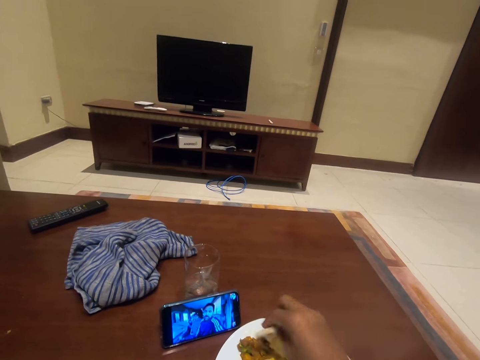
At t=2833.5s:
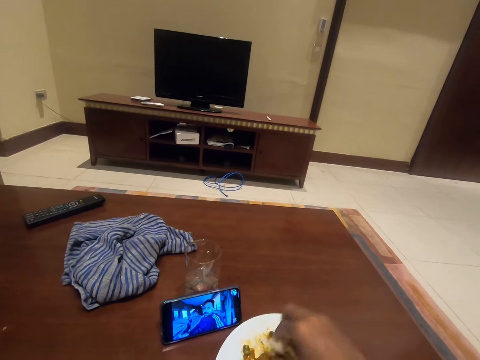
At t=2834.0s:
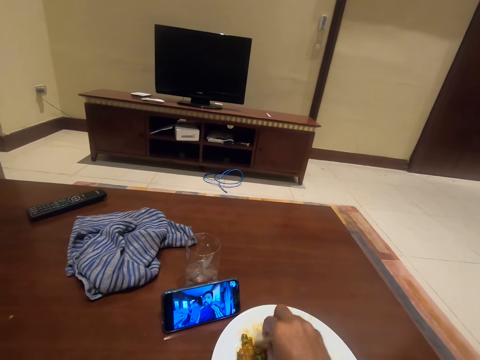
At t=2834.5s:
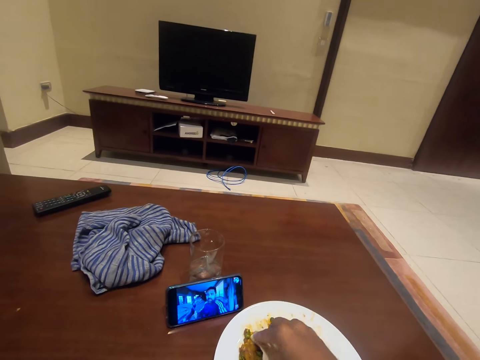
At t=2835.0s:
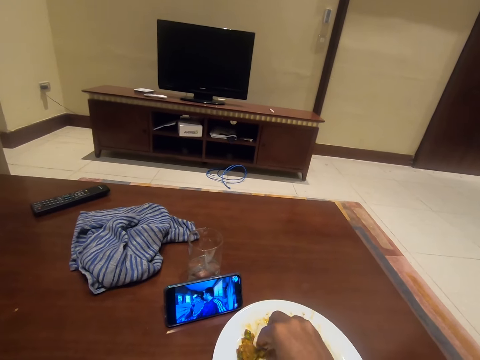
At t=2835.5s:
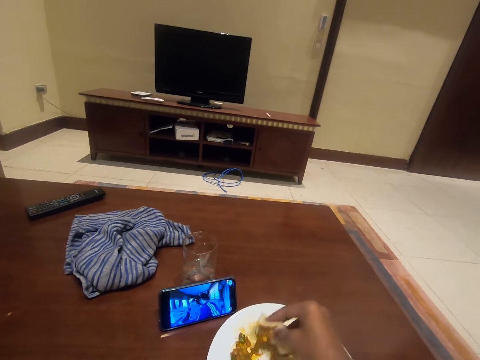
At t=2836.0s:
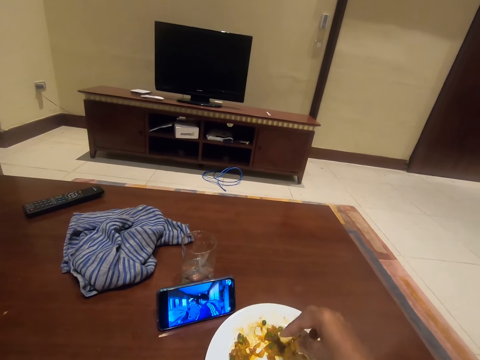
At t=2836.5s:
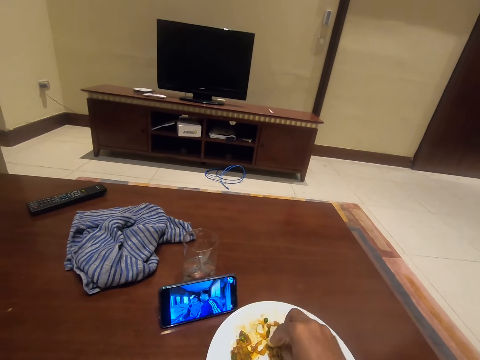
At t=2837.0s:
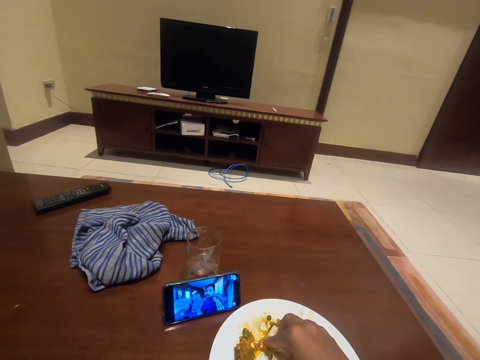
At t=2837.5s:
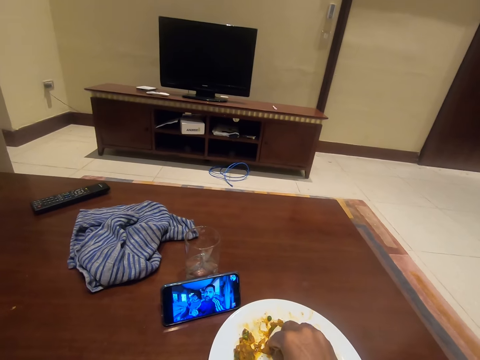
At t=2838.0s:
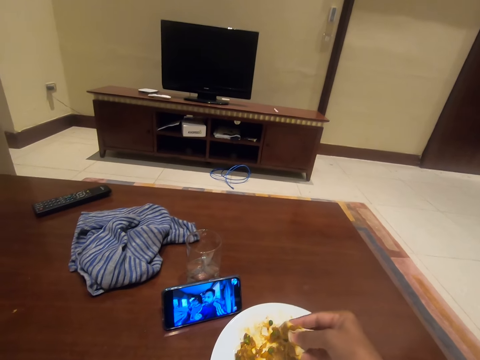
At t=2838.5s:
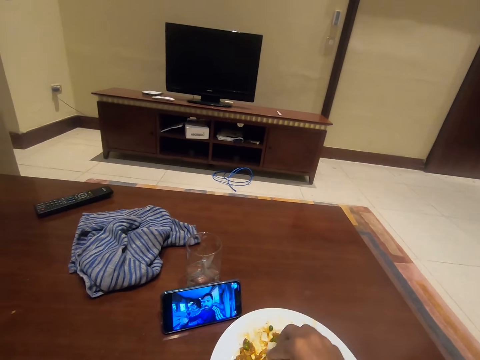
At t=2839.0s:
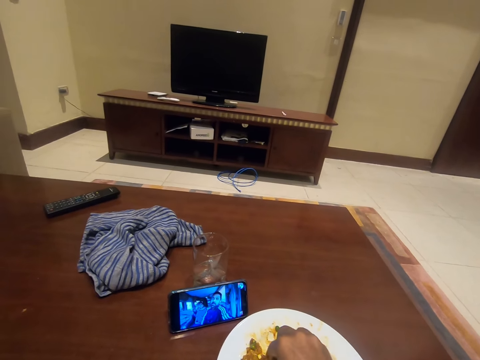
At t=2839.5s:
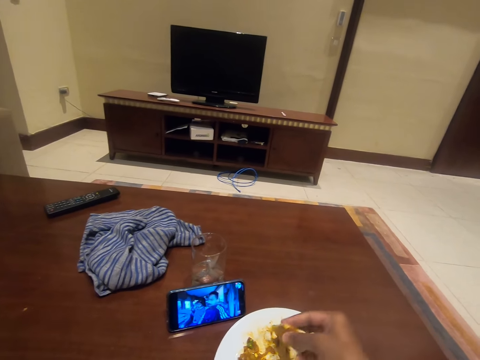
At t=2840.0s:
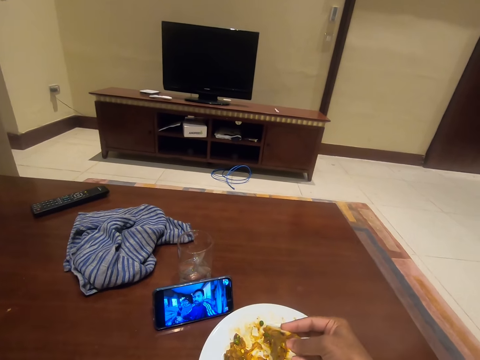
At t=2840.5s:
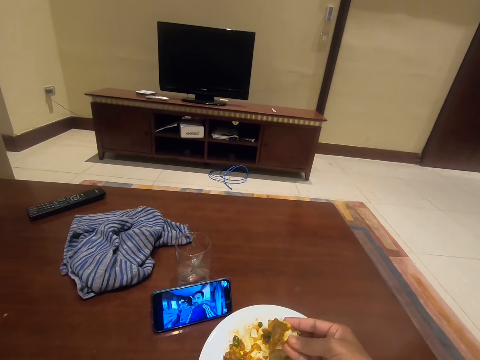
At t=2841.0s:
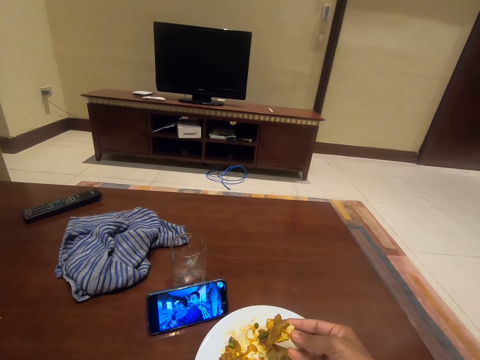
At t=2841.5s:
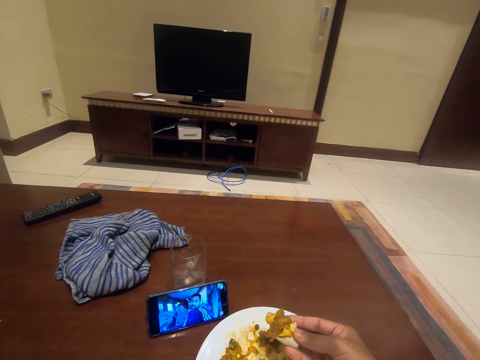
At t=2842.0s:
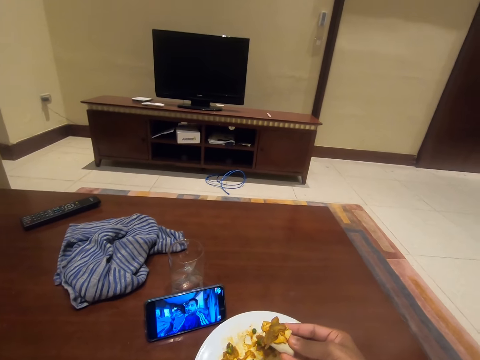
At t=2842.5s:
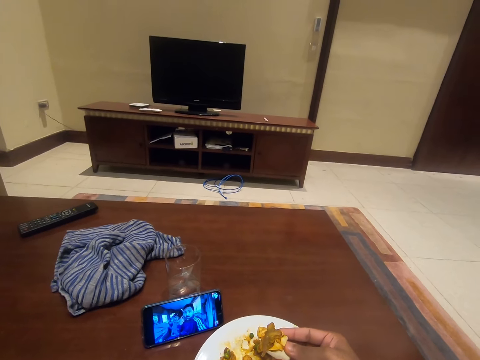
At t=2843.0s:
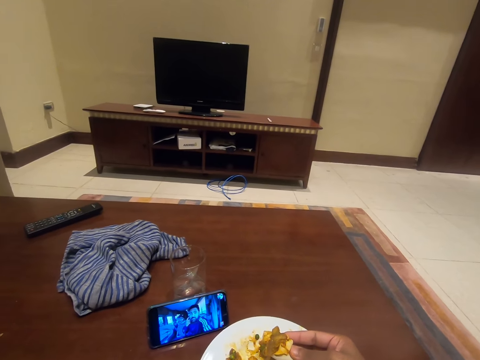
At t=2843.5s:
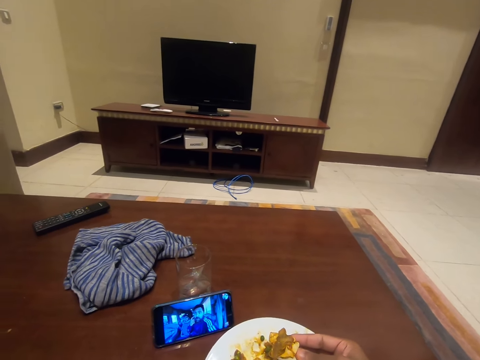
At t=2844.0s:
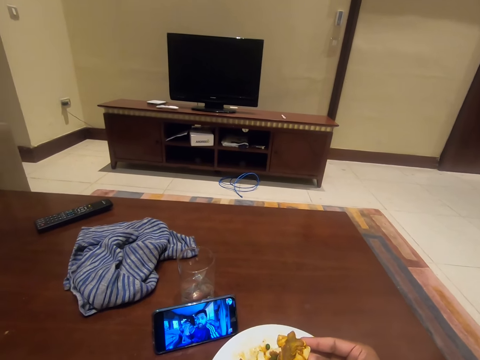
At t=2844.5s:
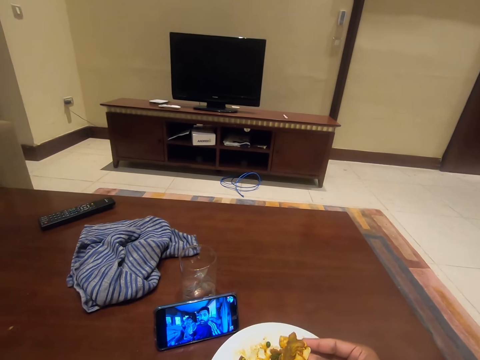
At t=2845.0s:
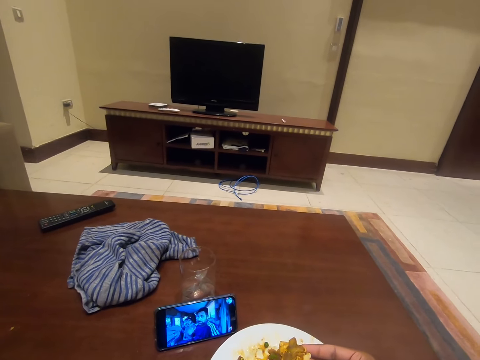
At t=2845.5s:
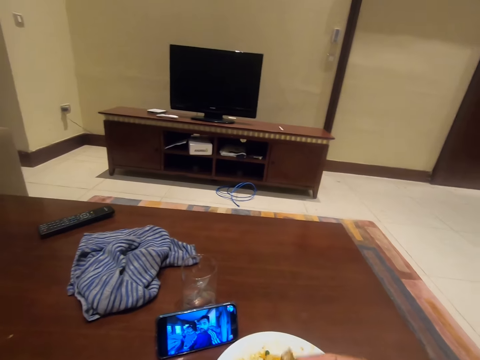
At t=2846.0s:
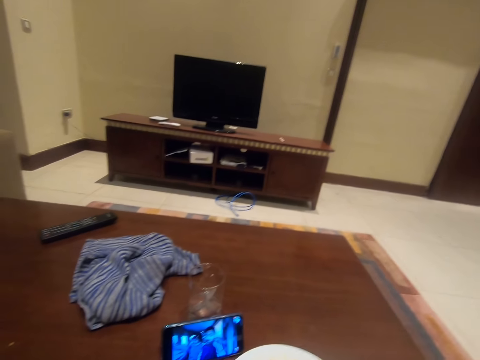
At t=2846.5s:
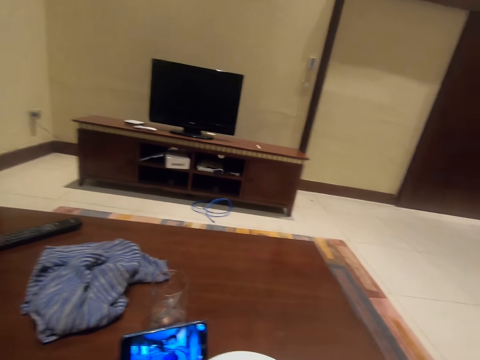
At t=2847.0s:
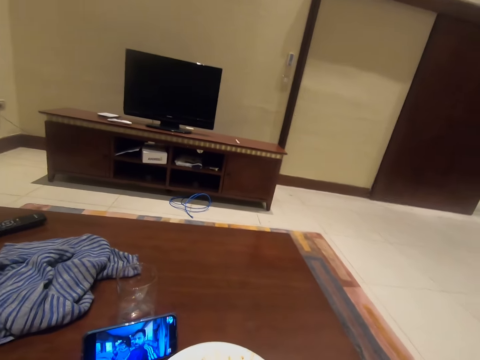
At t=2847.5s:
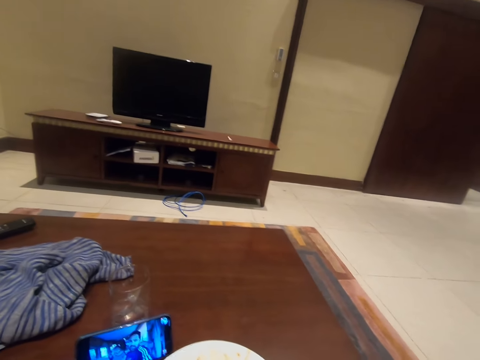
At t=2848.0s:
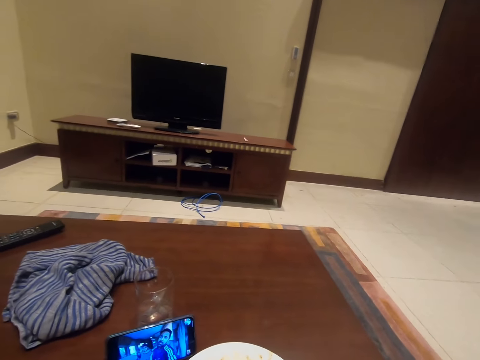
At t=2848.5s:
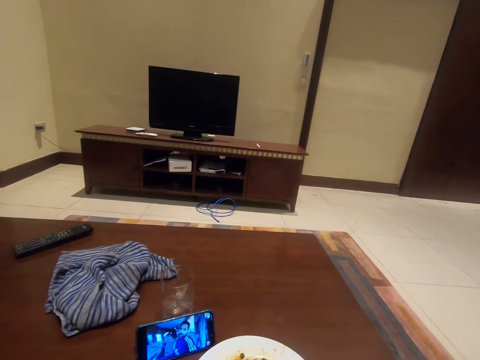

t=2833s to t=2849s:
The camera wearer scoops something in the plate. They shake something. They put something in the mouth. They look around.

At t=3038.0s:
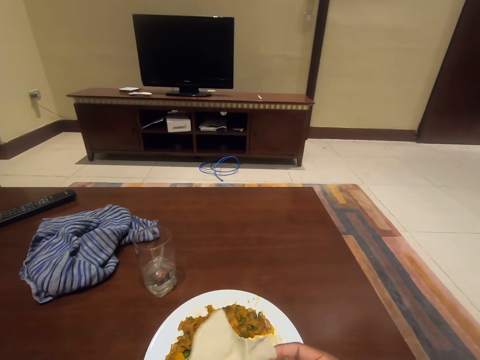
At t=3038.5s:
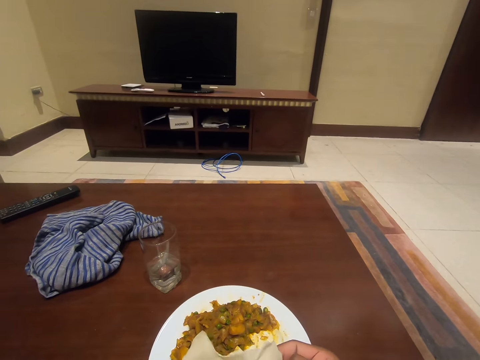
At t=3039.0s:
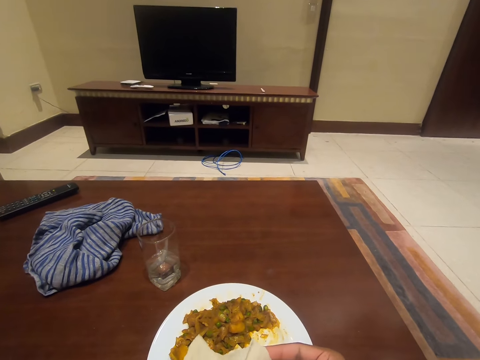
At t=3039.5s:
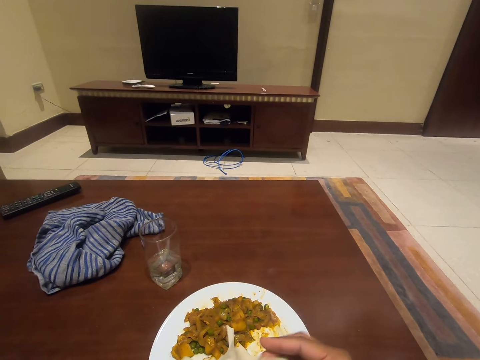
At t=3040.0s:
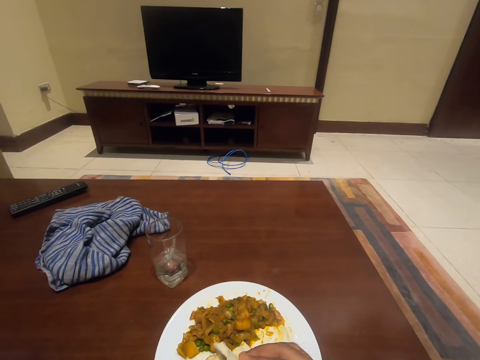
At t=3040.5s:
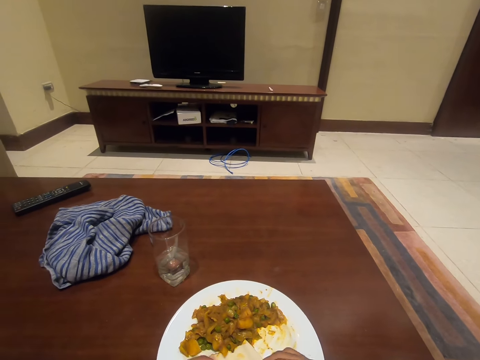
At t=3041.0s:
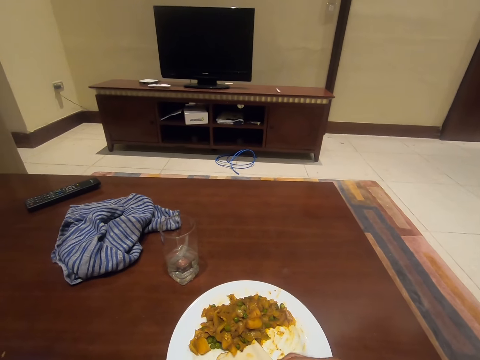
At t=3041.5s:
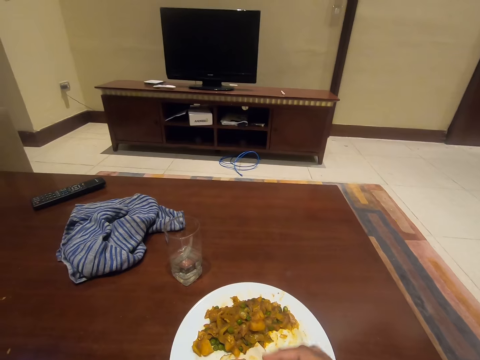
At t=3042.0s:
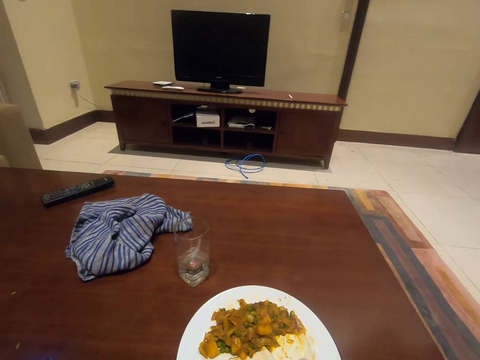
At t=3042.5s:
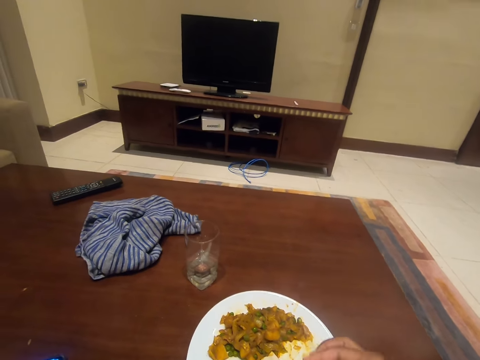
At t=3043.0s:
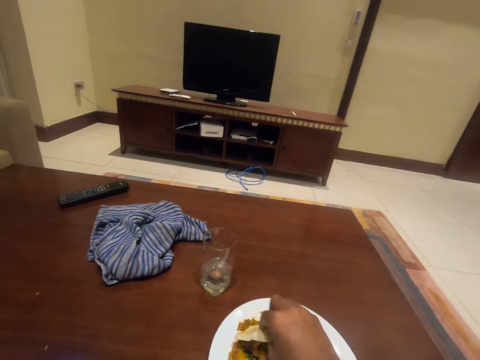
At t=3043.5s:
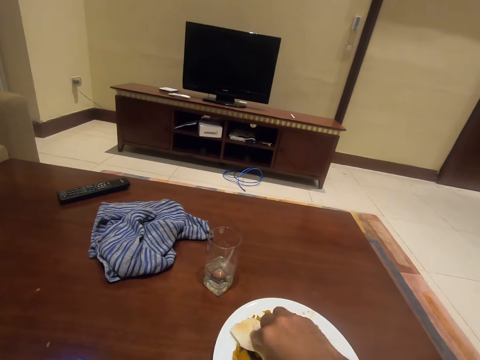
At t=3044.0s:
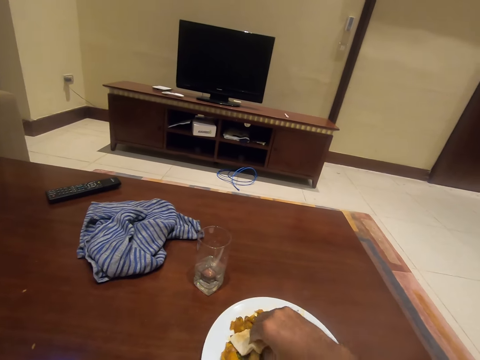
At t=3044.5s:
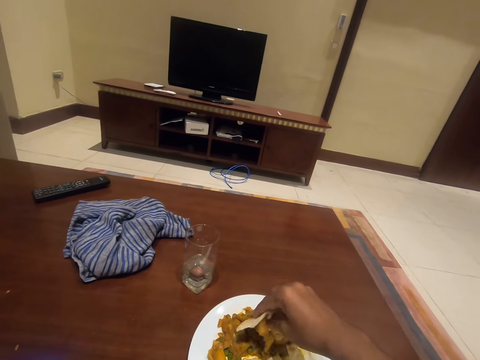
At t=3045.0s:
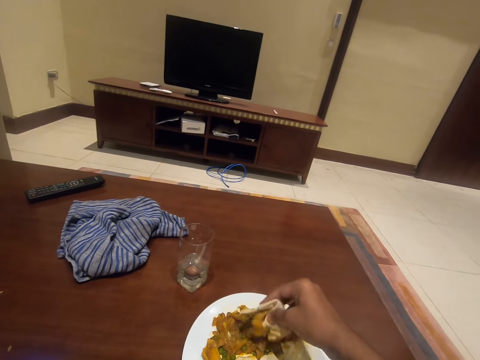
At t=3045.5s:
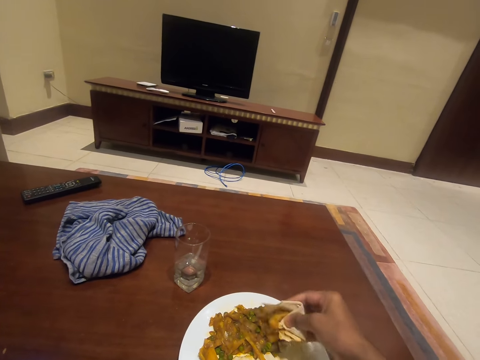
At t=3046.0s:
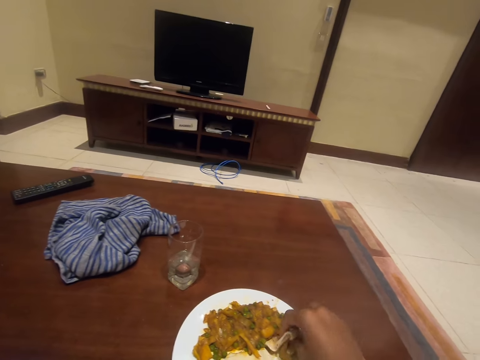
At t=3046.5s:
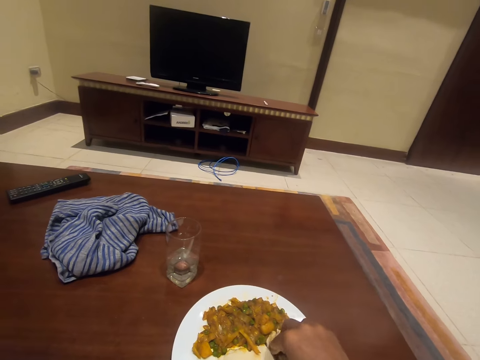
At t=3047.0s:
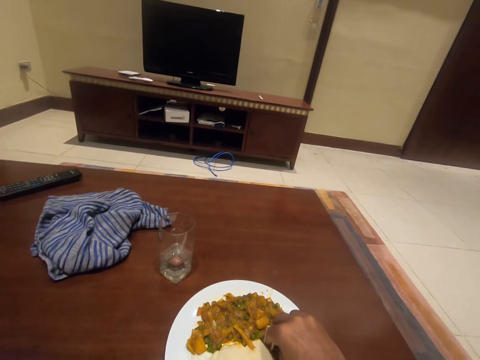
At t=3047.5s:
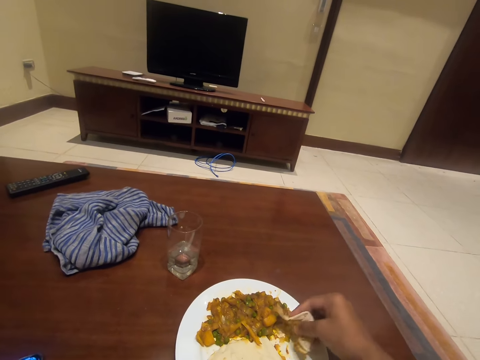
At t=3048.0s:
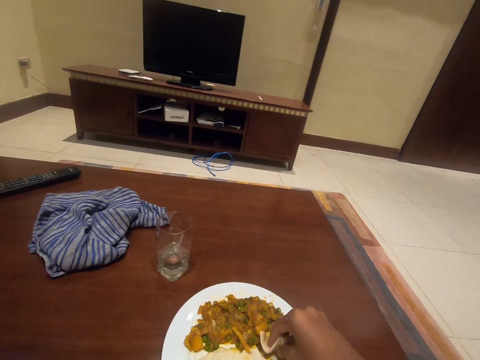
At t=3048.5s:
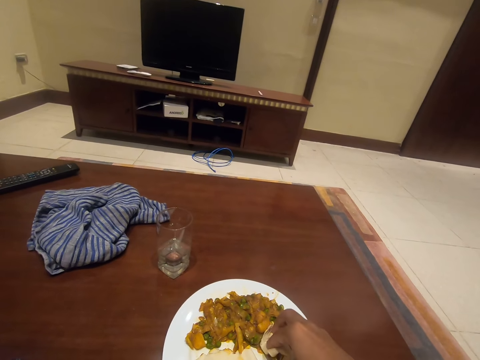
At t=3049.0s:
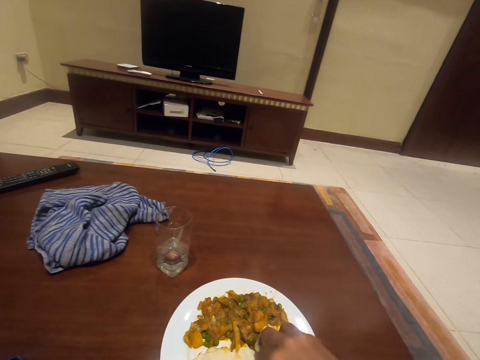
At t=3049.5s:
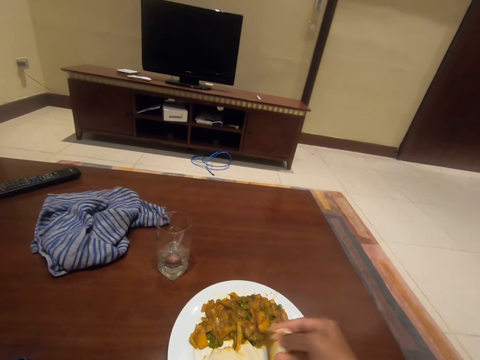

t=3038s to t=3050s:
The camera wearer folds the tortilla. They dip the tortilla in the stew.
